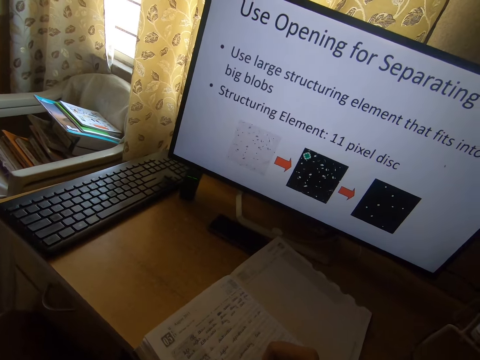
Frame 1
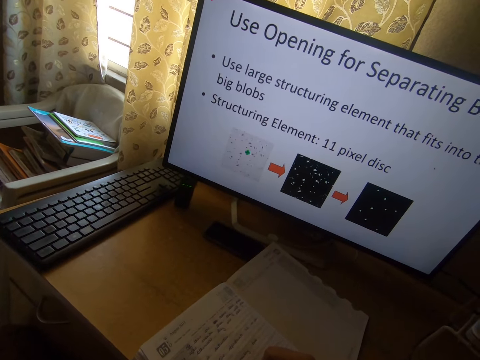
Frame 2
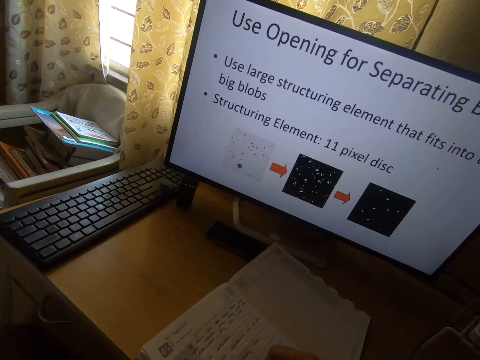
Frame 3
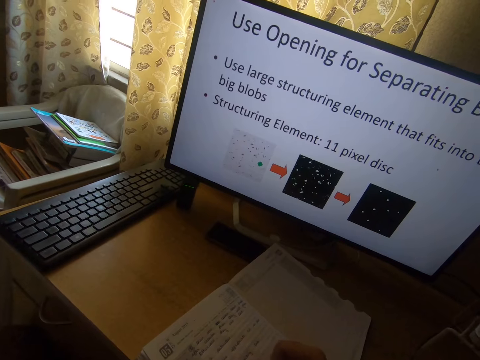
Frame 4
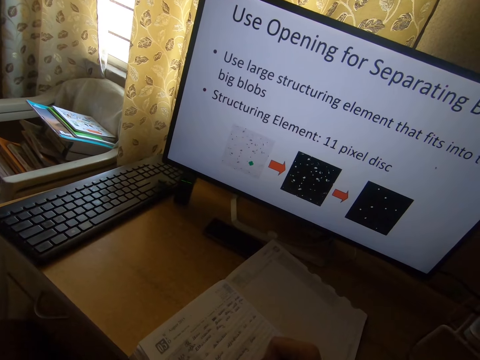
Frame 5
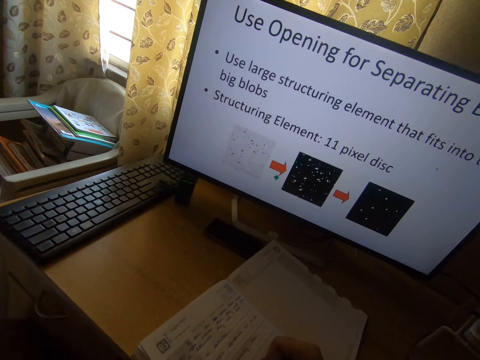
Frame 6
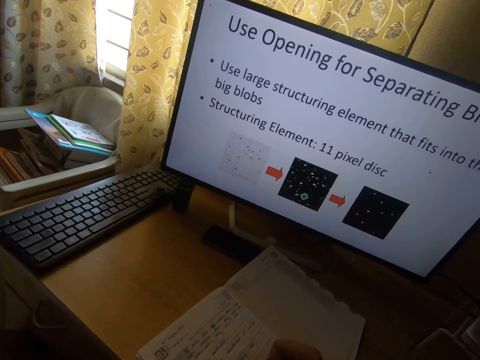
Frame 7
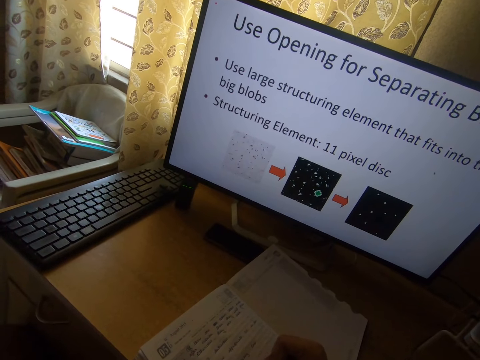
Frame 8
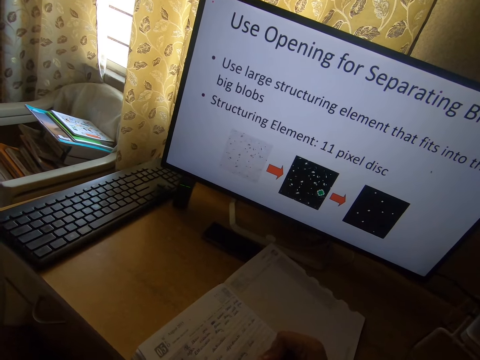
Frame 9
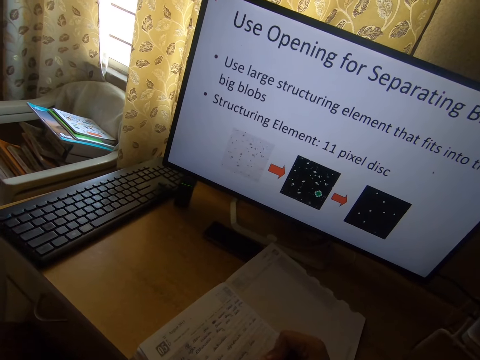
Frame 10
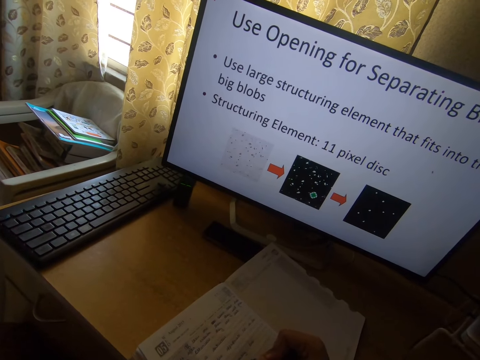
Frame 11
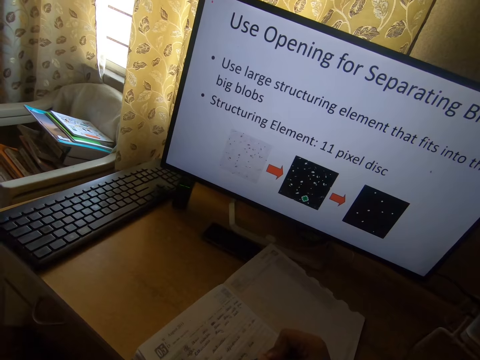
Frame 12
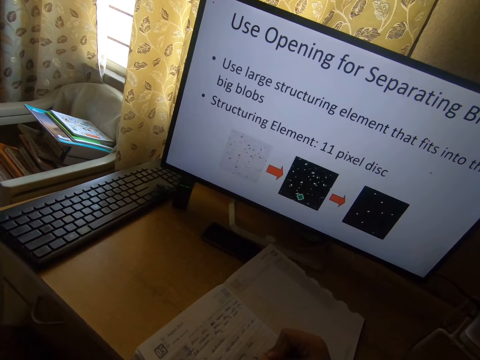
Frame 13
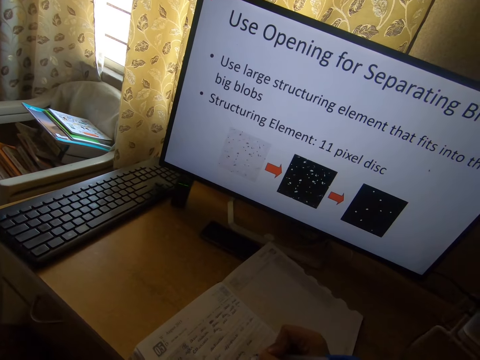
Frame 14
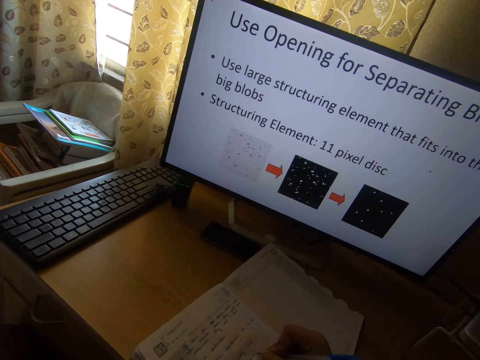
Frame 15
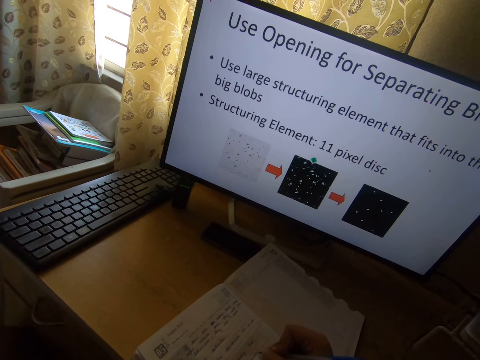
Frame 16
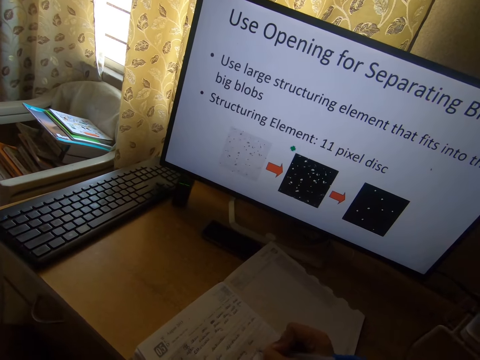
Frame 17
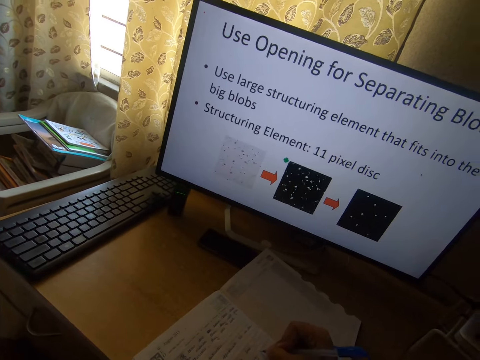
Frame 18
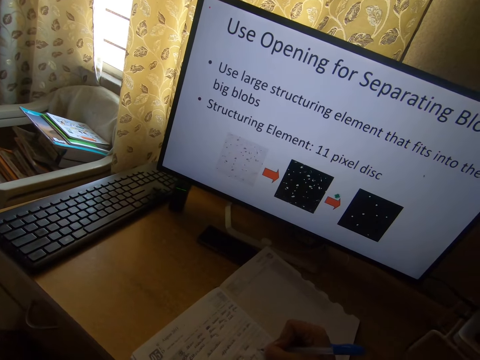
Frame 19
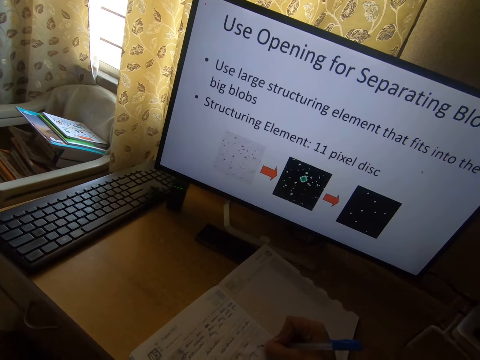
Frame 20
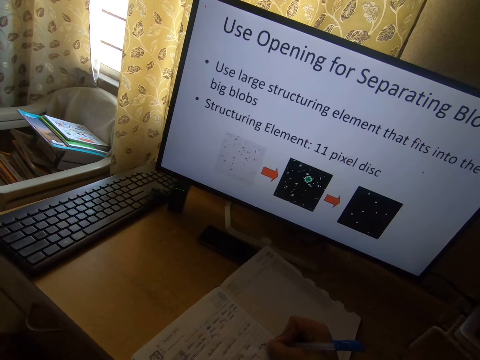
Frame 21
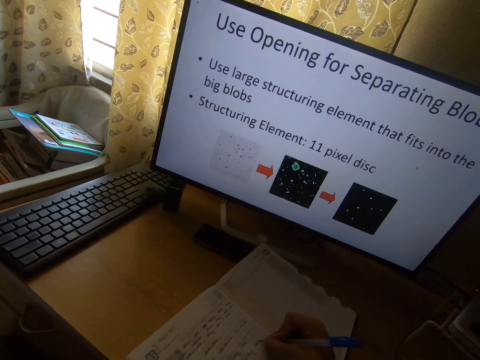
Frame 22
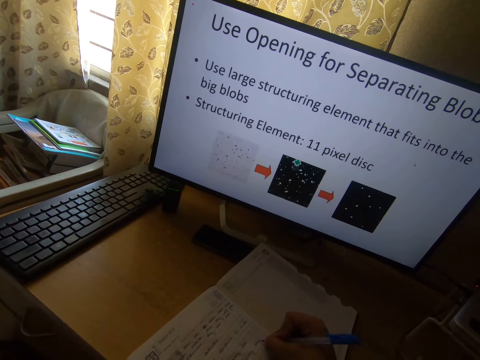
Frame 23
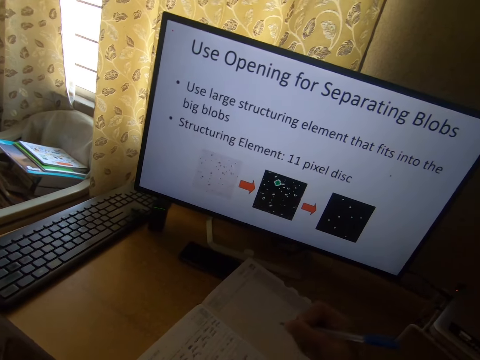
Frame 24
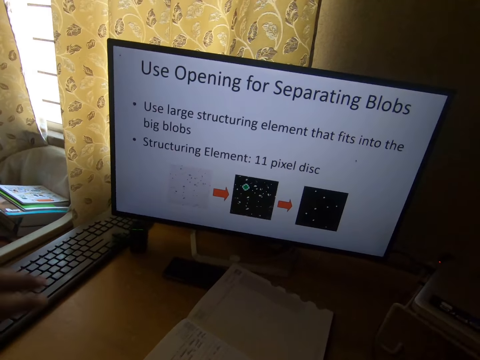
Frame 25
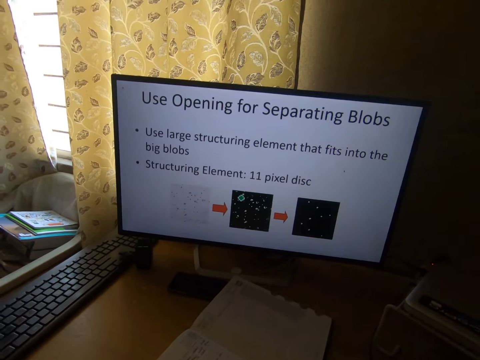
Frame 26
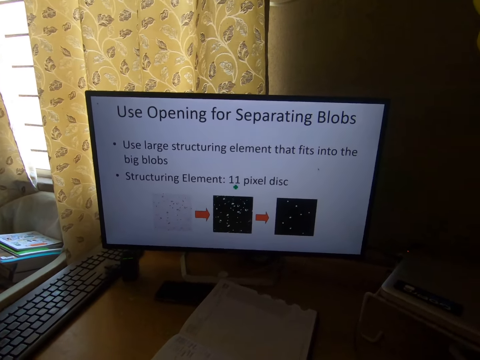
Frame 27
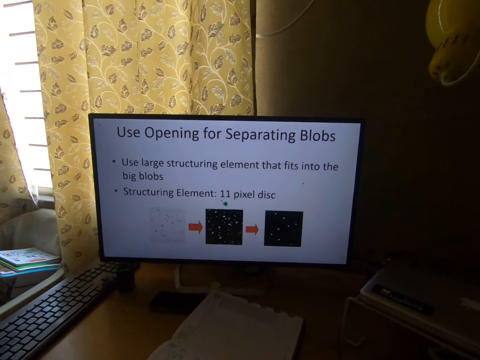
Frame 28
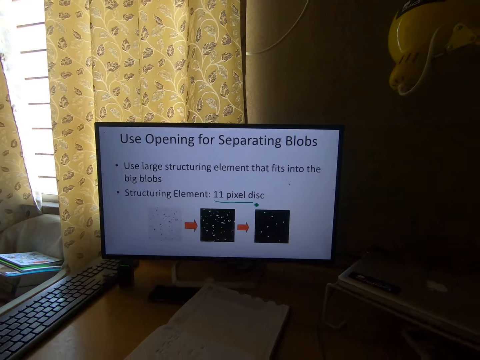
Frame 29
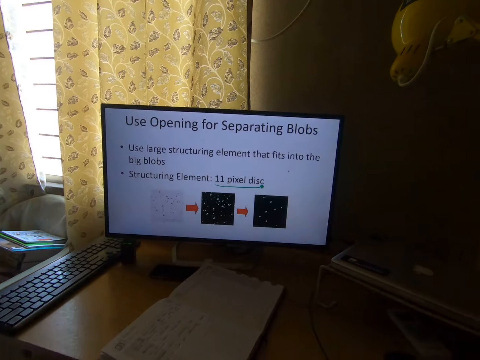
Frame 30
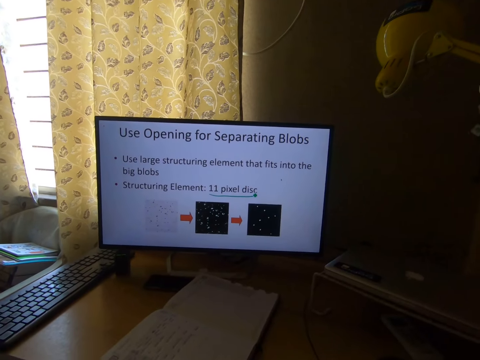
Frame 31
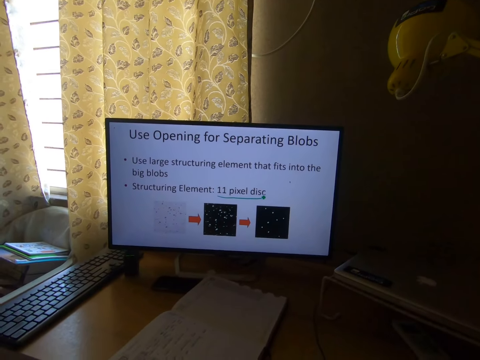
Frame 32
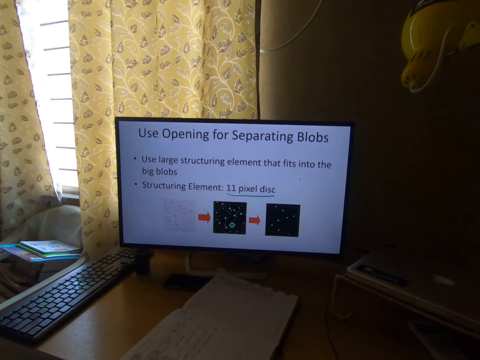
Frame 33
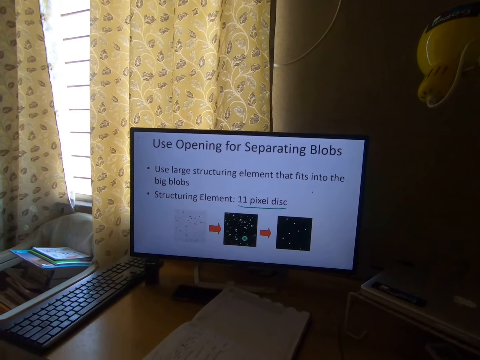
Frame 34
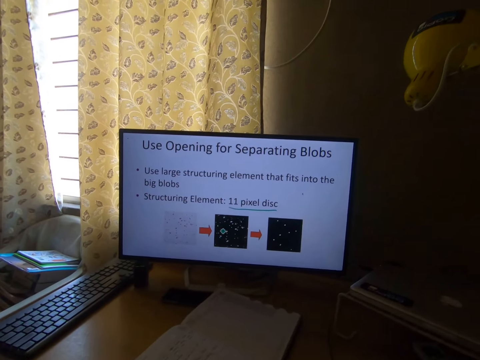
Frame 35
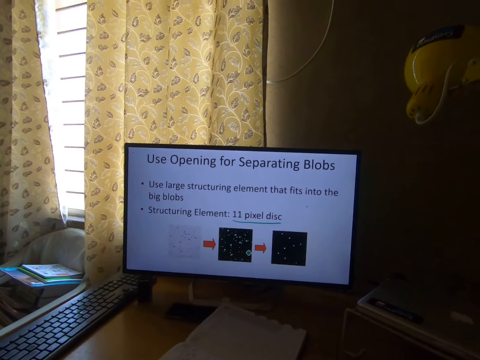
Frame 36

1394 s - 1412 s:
The camera wearer writes in a book on the table. They operate the computer.

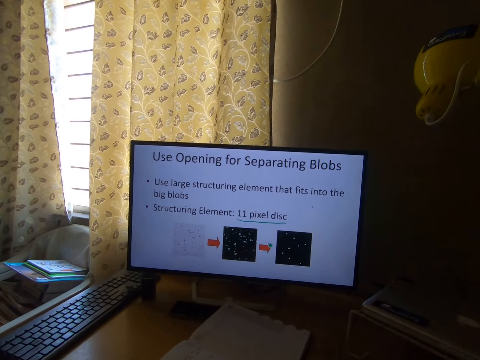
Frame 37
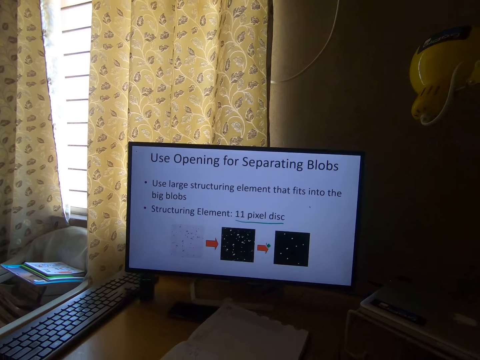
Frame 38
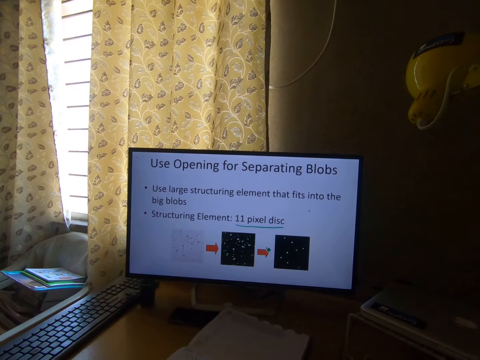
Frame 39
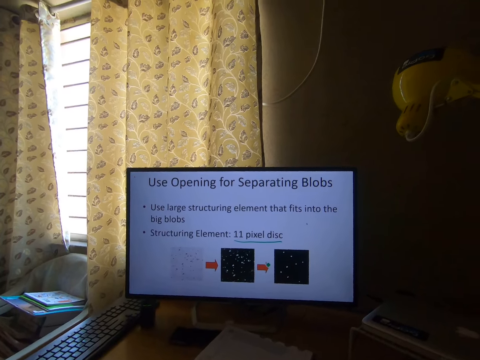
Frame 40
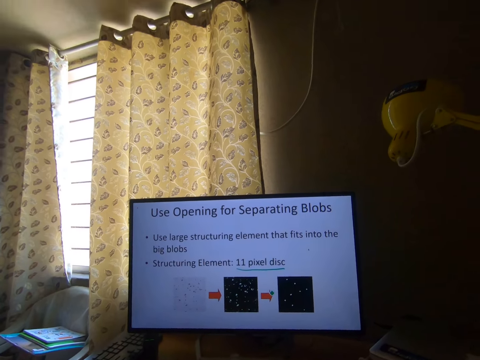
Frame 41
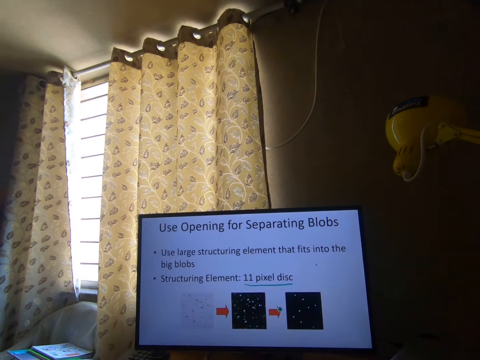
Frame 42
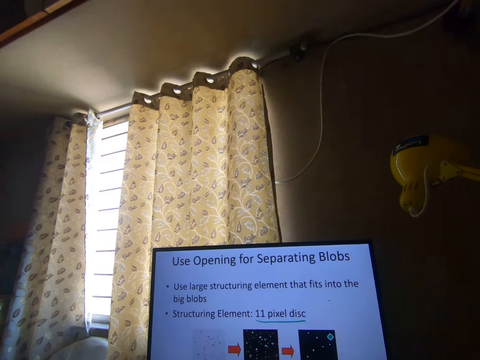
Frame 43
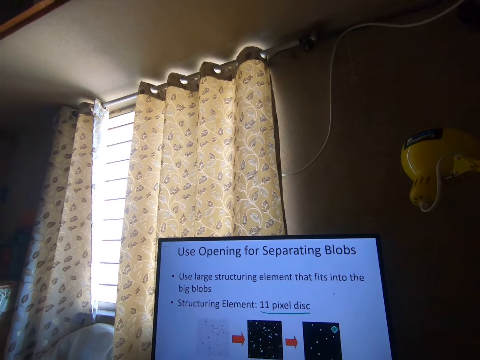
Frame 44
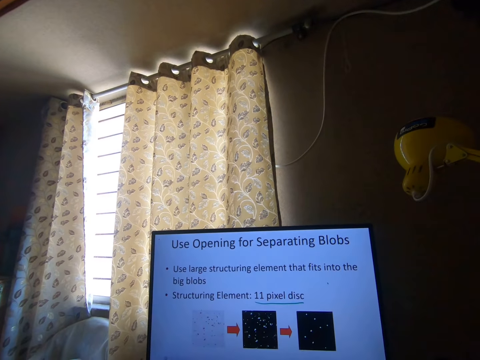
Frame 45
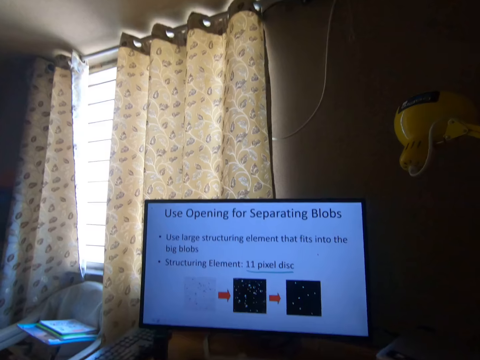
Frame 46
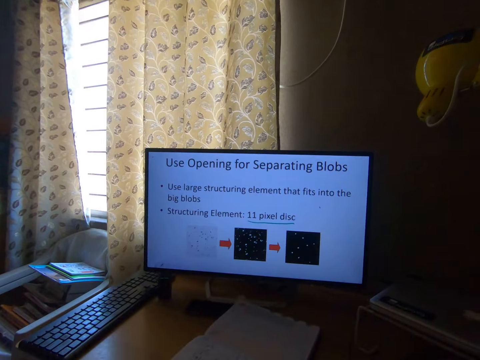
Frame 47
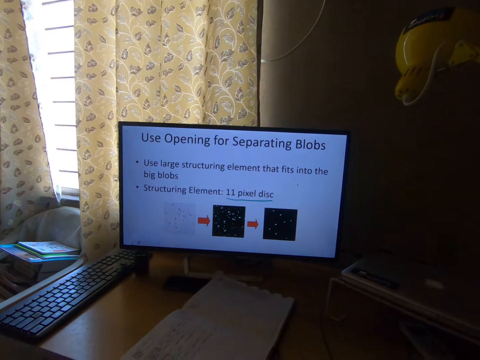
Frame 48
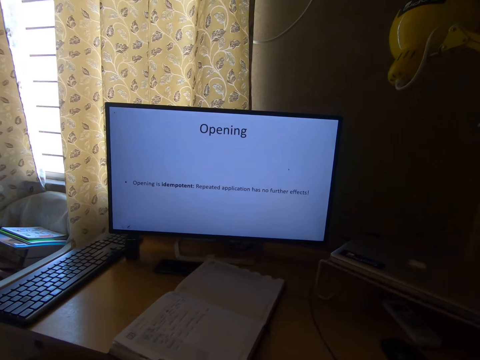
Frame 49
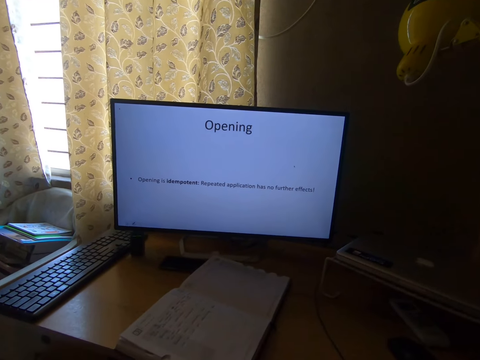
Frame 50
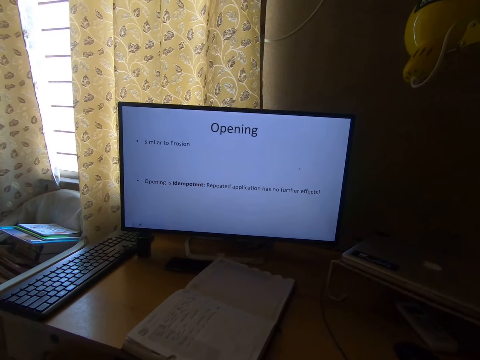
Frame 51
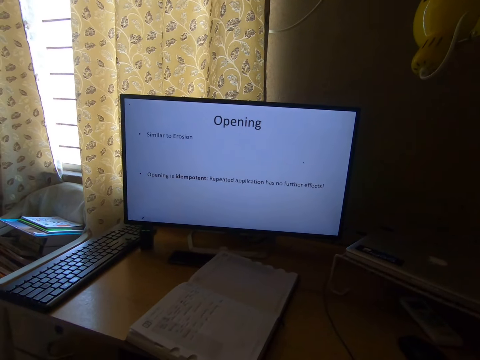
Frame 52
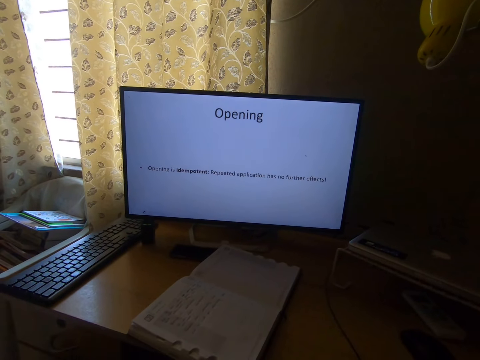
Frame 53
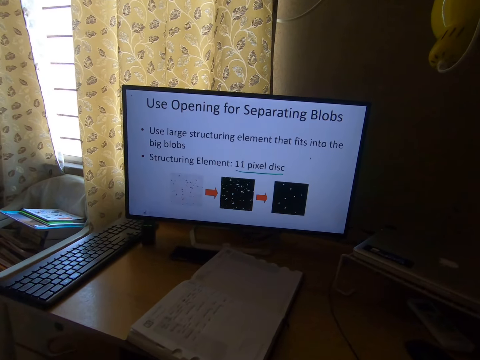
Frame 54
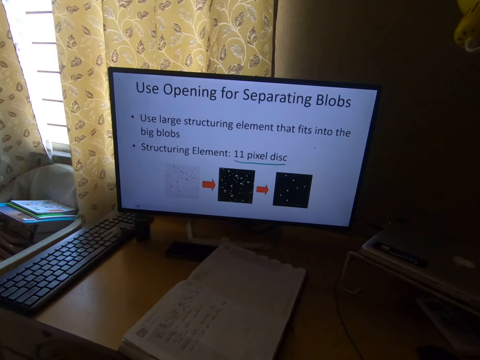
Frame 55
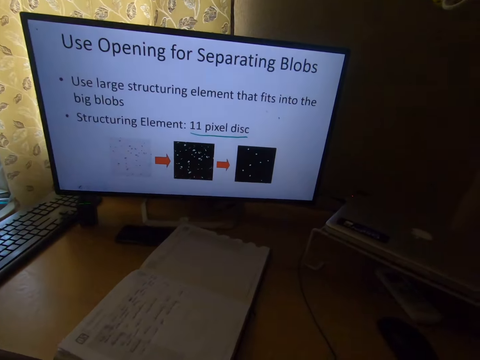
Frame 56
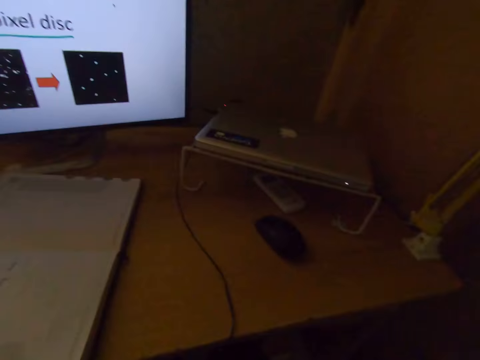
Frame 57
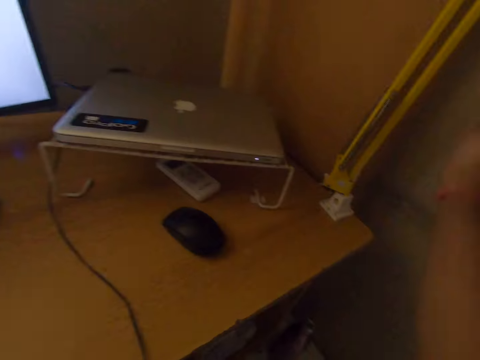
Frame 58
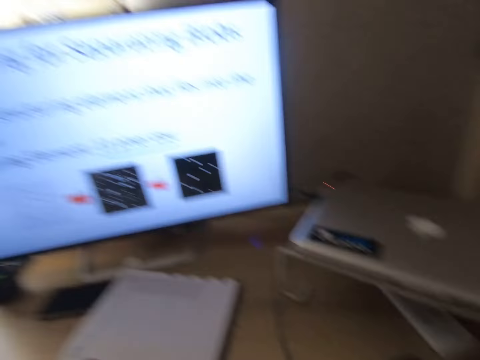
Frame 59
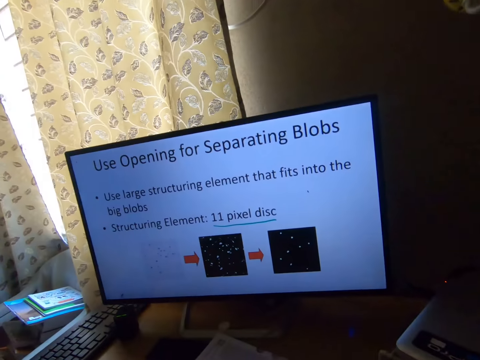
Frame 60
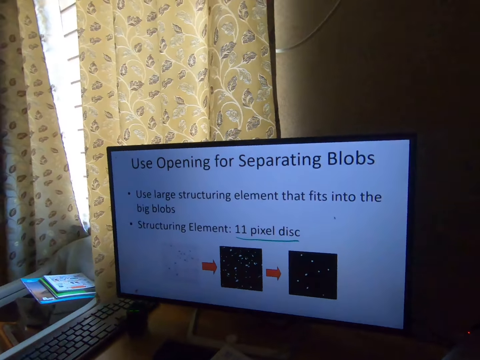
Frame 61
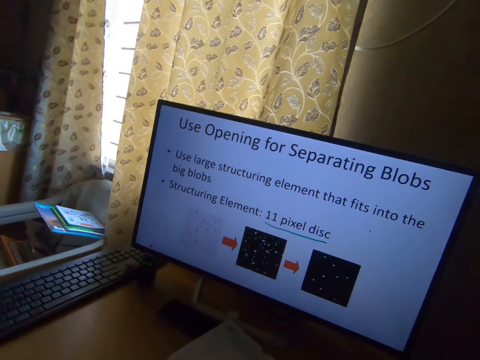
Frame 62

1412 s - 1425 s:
The camera wearer looks around the room.
